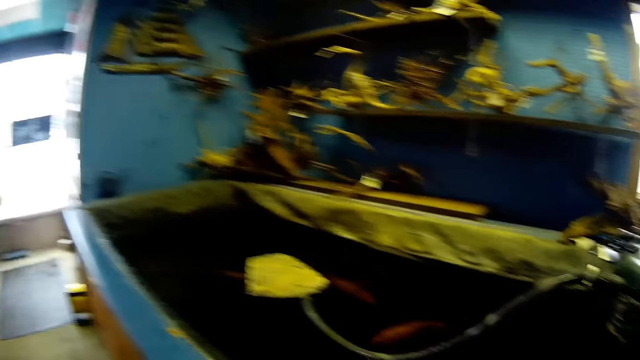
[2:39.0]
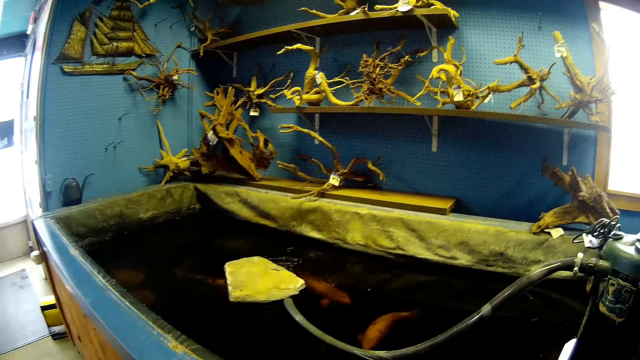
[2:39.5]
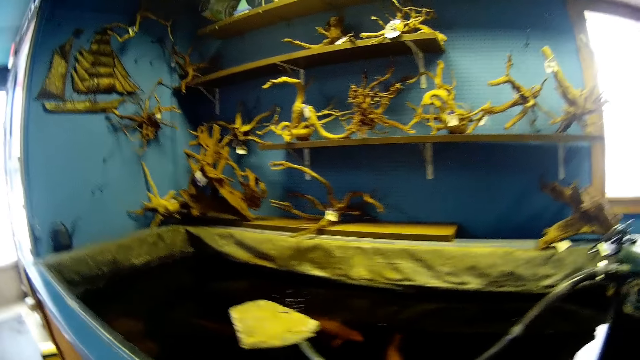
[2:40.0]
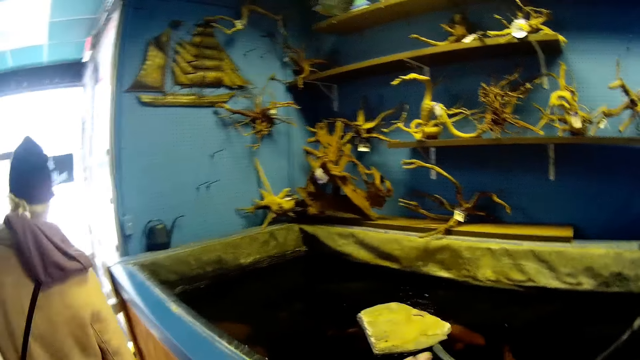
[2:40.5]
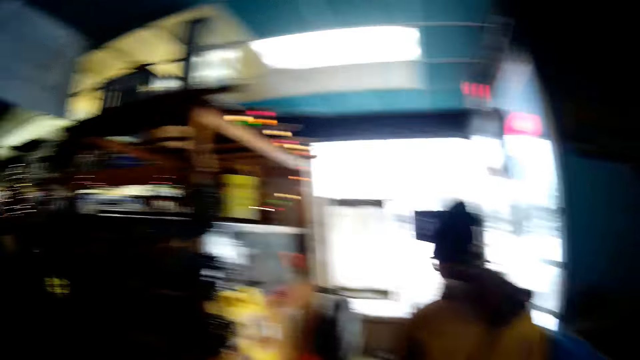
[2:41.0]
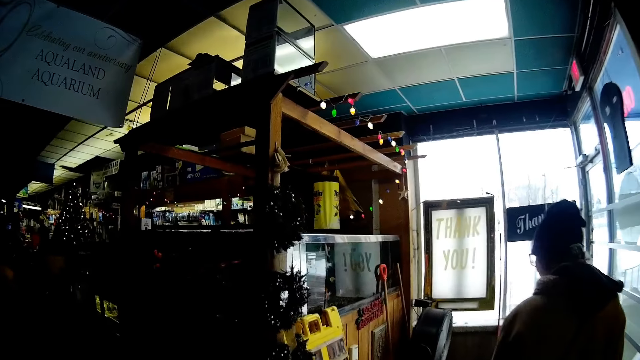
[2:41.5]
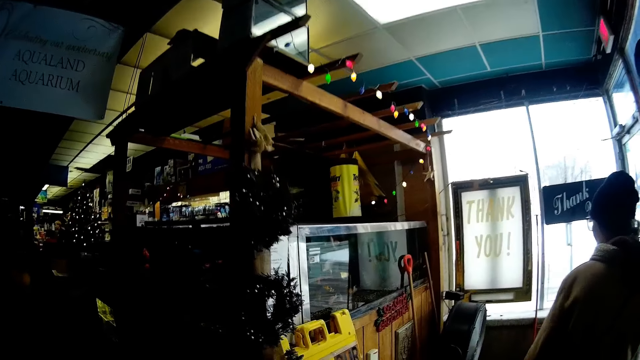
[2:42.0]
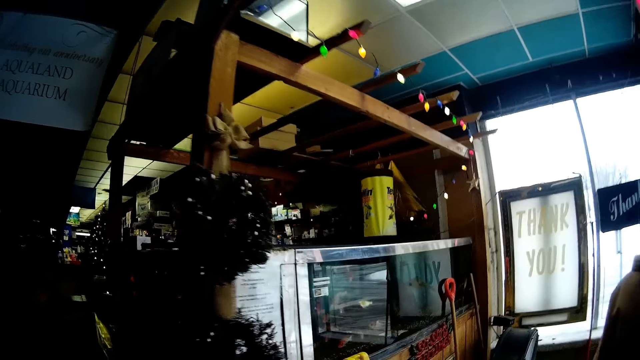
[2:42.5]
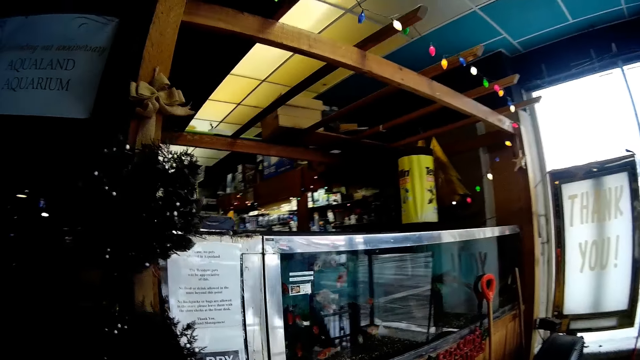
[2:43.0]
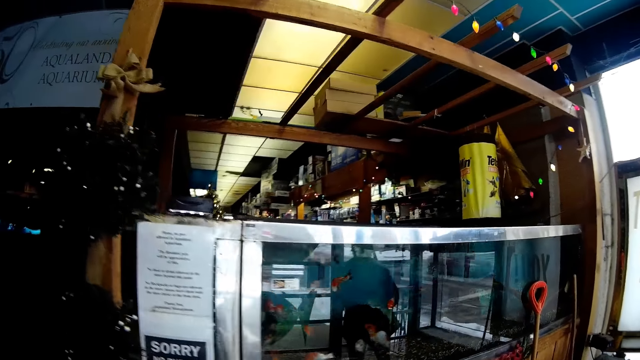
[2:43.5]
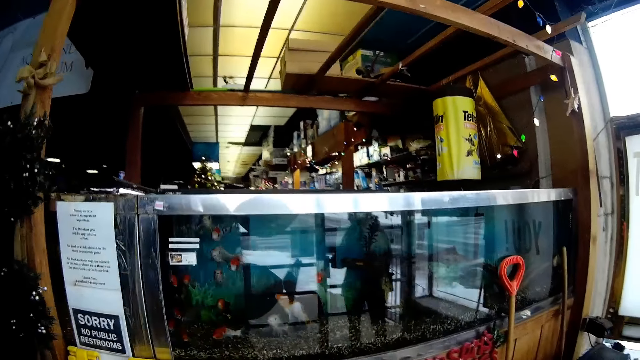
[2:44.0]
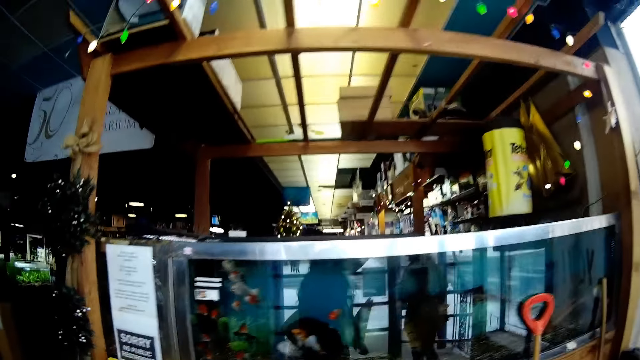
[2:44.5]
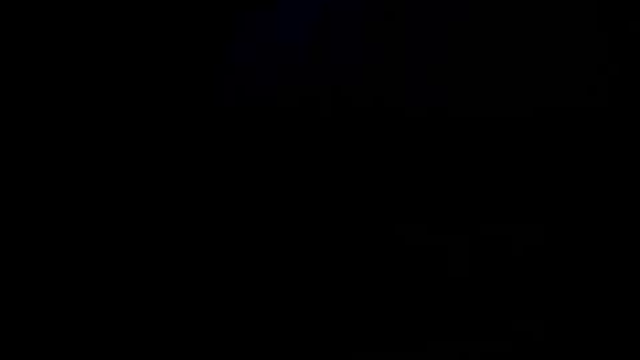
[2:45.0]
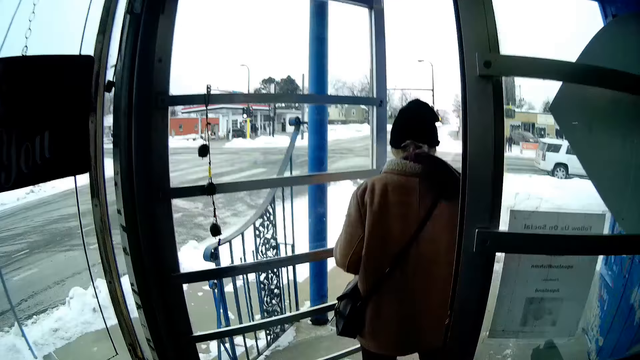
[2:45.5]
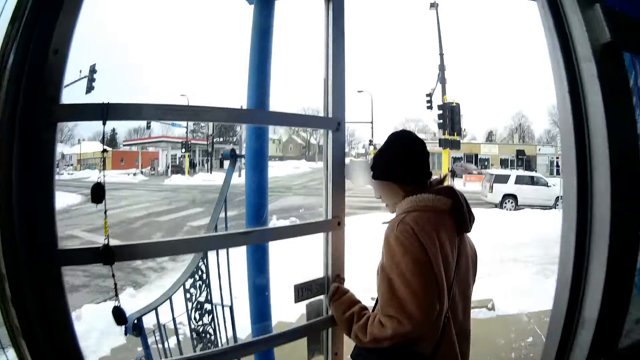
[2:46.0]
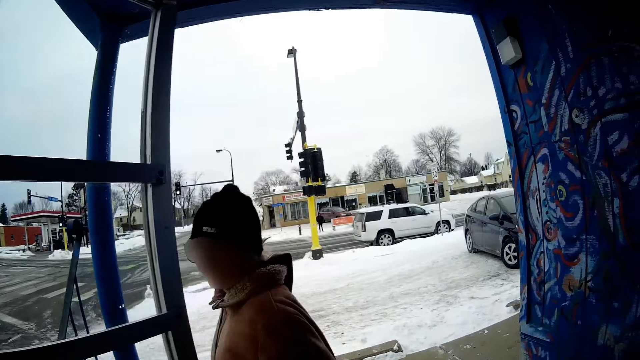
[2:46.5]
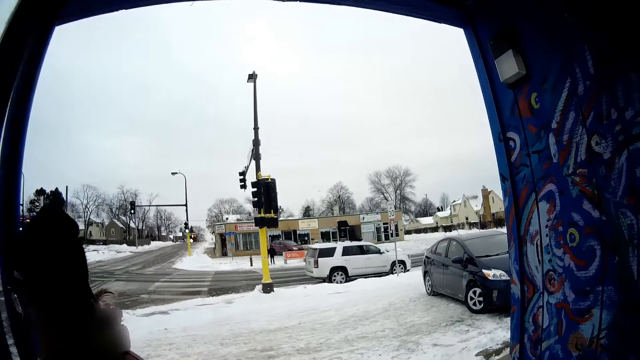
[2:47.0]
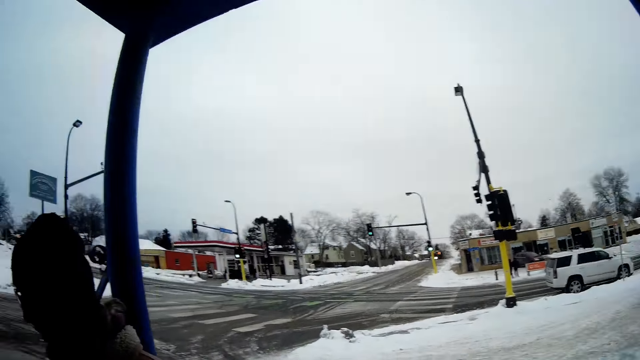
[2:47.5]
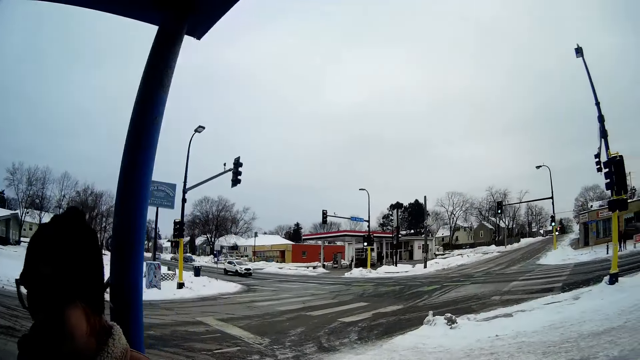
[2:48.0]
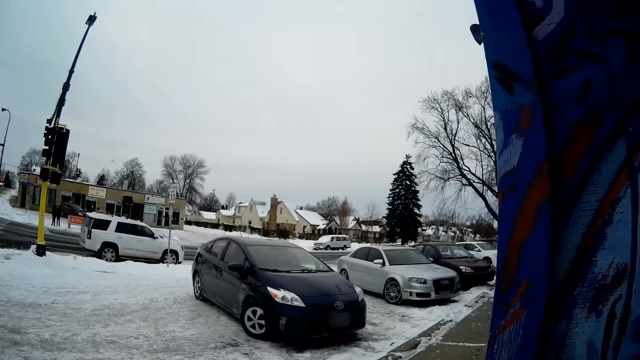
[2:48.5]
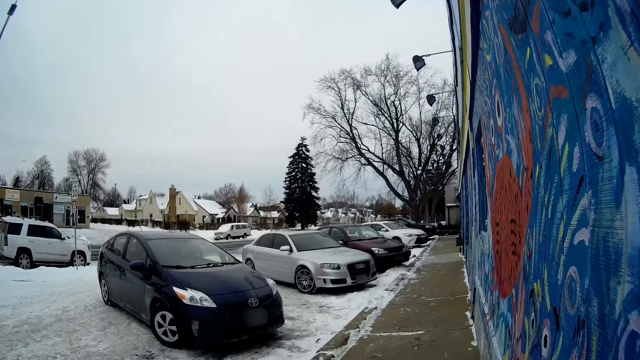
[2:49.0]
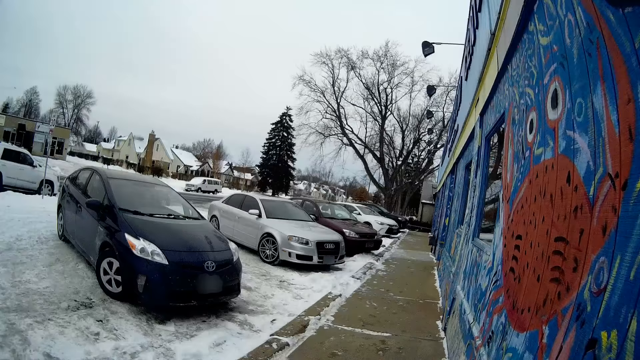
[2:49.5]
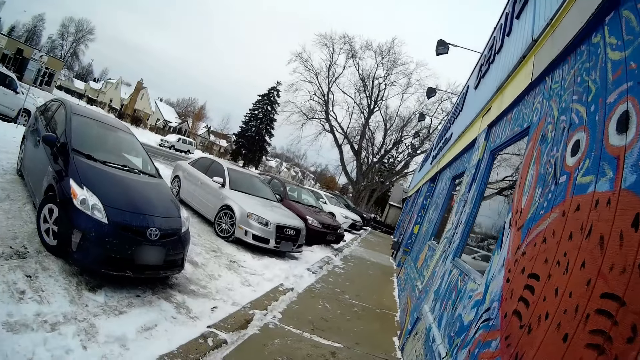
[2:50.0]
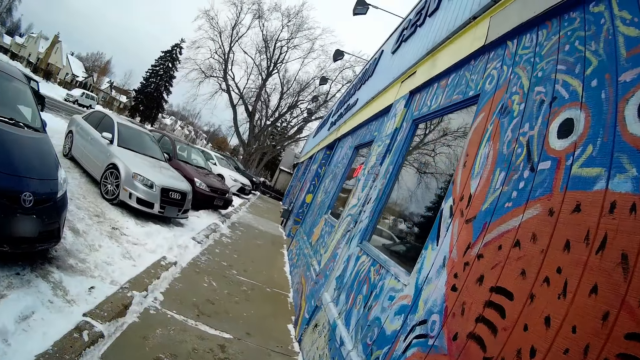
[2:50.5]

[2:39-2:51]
A lady walks away. The camera wearer walks around the store with the lady. The lady walks out of the shop. The camera wearer walks out of the store with the lady. A person stands across the street. Another person stands across the street.
